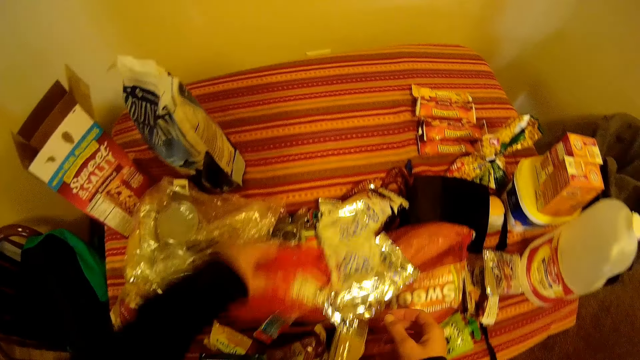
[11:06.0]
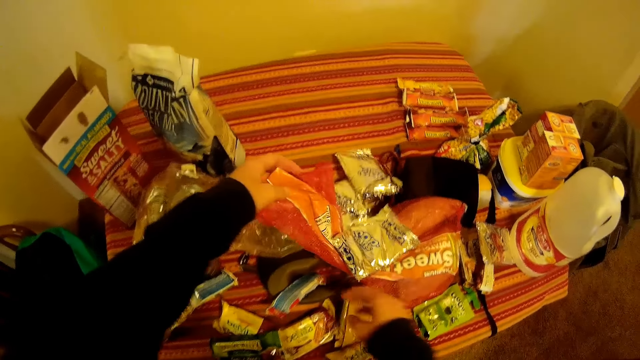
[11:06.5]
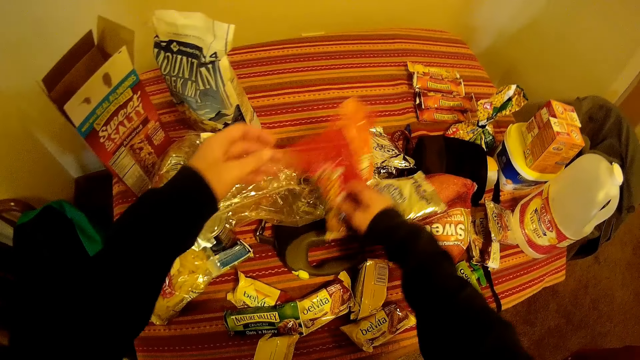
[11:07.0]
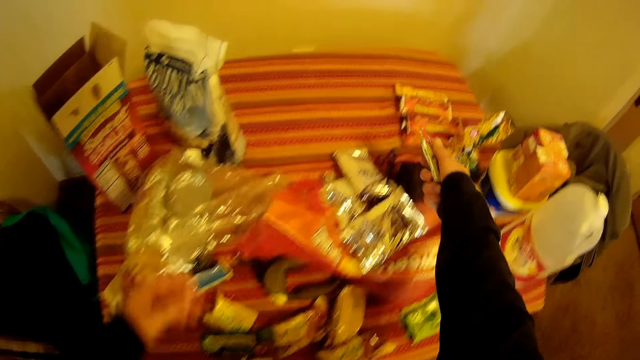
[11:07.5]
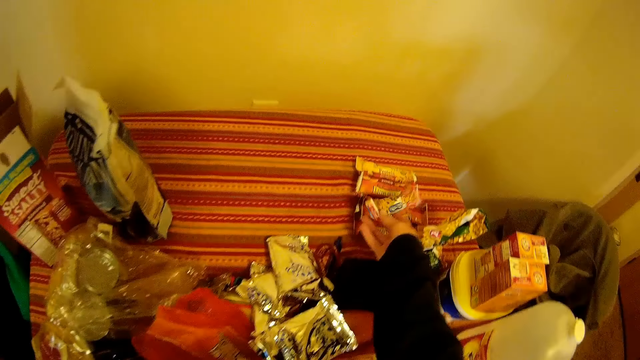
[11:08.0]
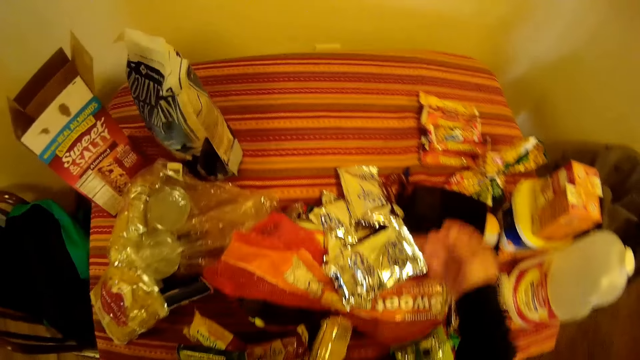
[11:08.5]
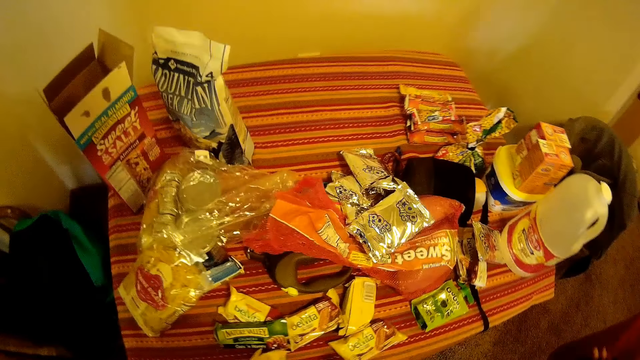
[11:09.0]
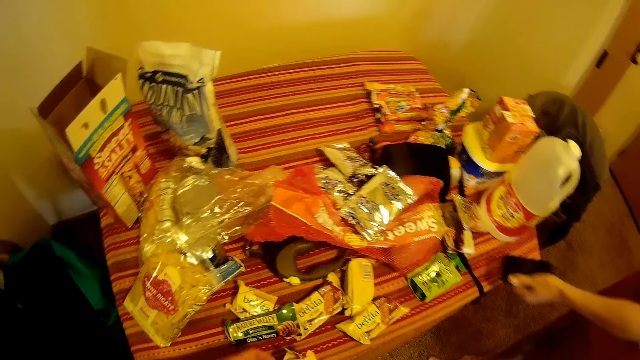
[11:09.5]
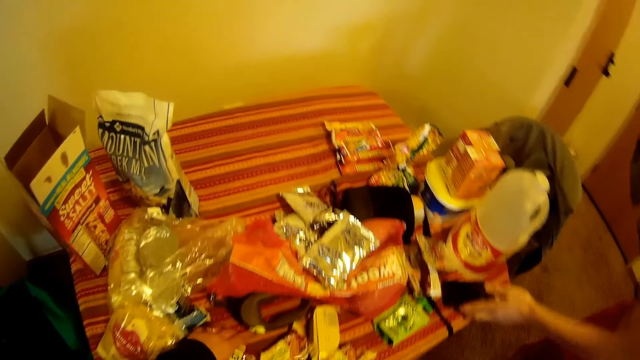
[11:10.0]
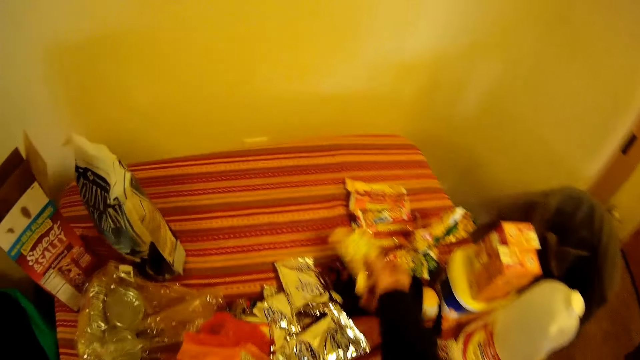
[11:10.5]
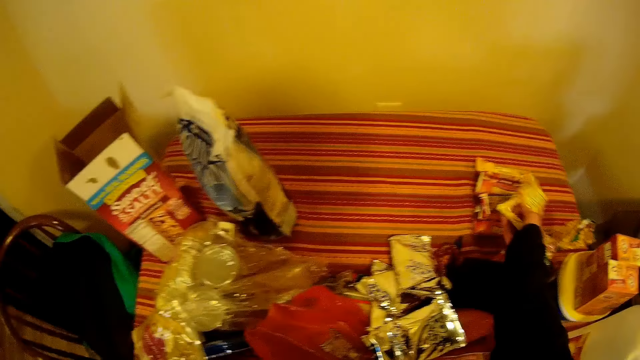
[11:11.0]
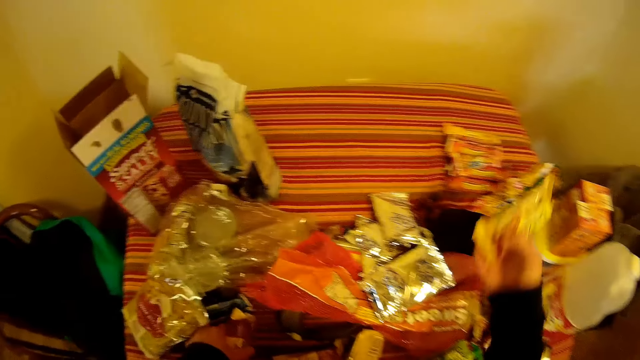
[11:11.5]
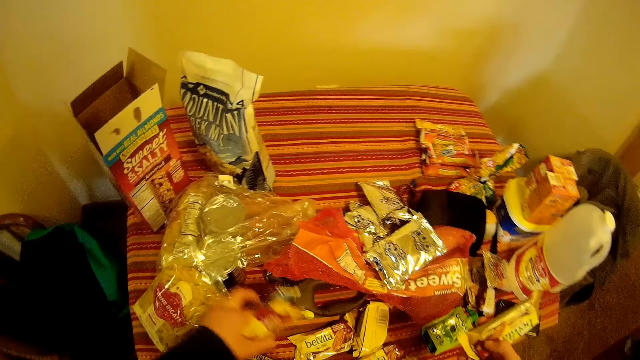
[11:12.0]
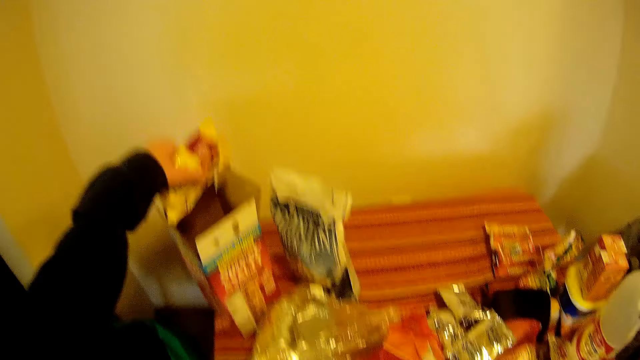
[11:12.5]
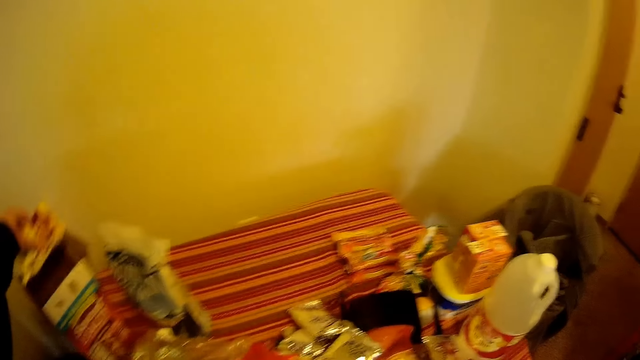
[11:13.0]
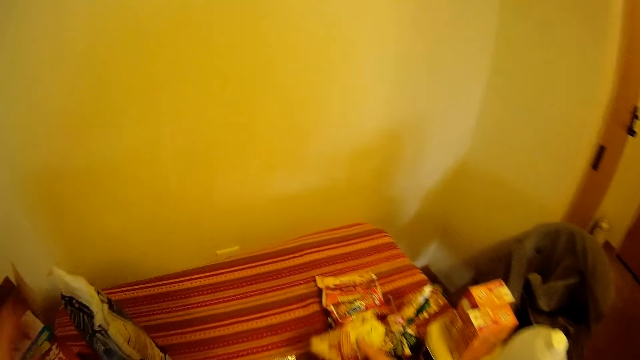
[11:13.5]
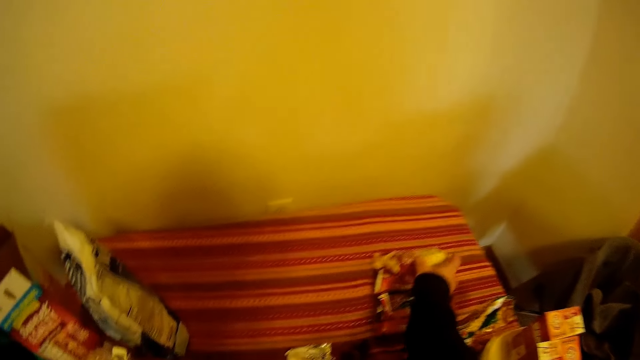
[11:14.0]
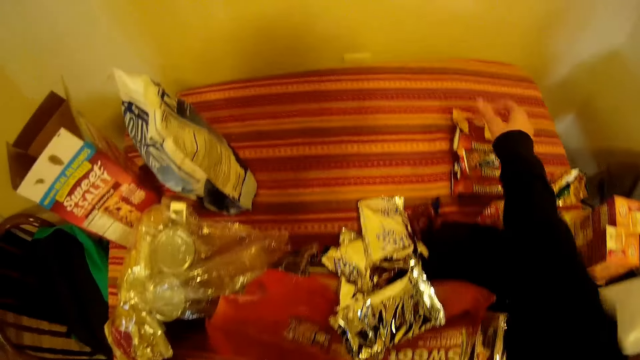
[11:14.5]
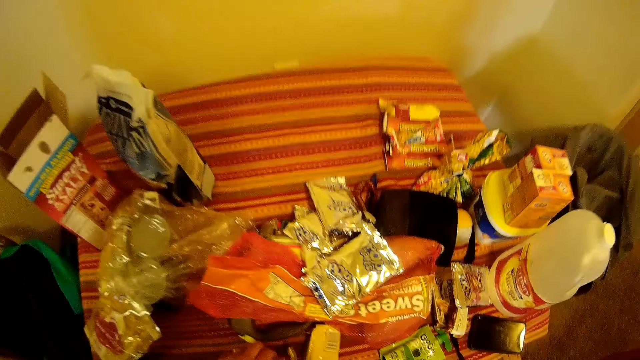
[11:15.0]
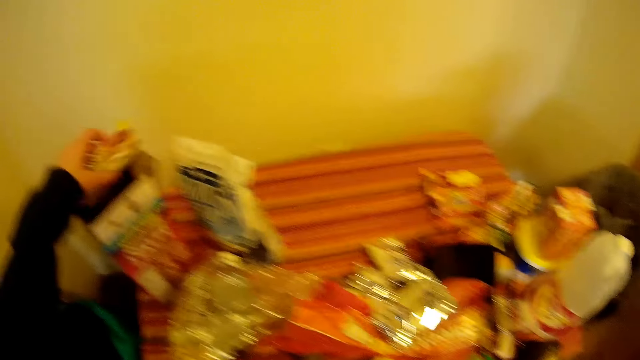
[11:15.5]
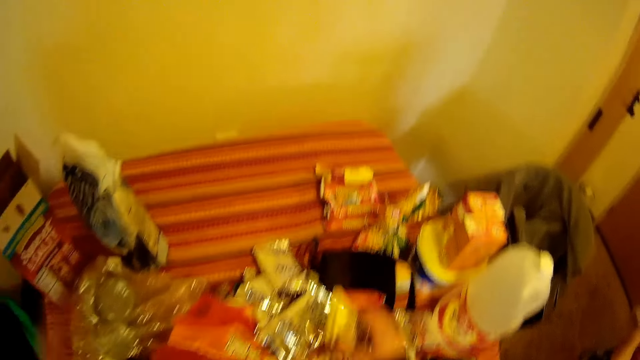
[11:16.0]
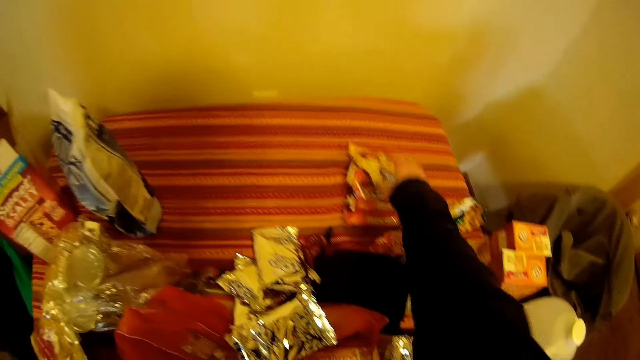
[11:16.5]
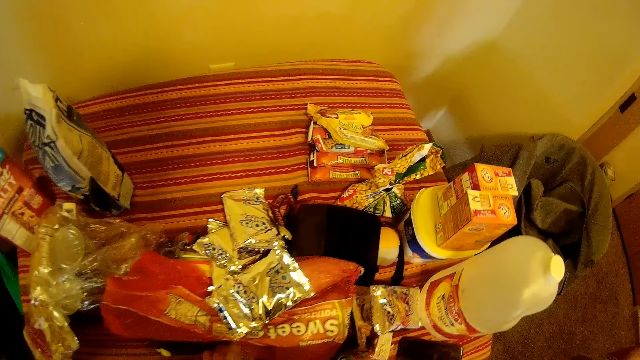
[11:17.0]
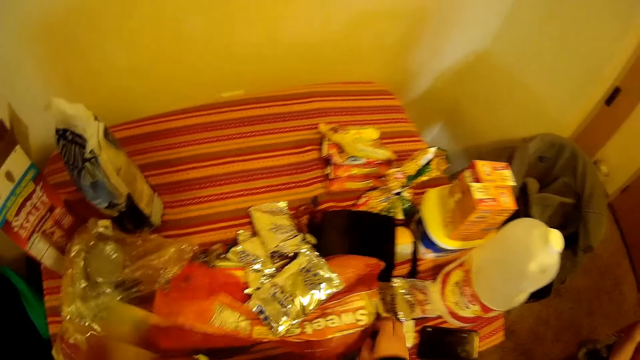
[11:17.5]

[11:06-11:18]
The camera wearer picks up another pack of cereal bars and drops the pack of cereal bars on the table. They pick up a pack of biscuits from the table. The flatmate drops the phone on the table. The camera wearer puts something on the table. They pick up packs of cereal bars from the table and drop the packs of cereal bars into the box of cereal bars. They drop the pack of biscuits on the table. They put something in the box. They put something on the table.

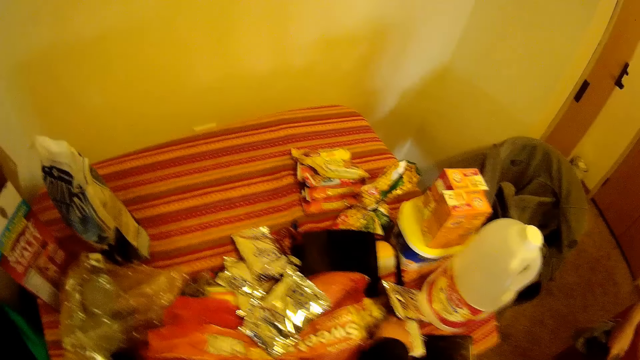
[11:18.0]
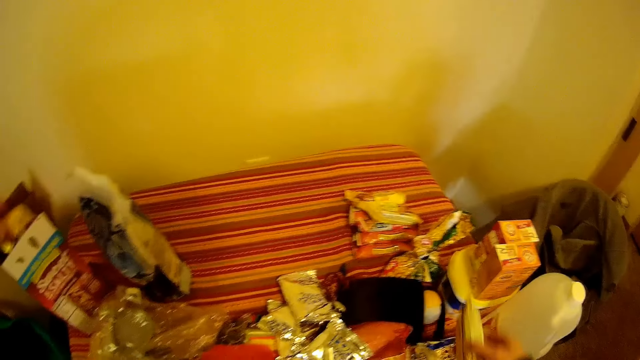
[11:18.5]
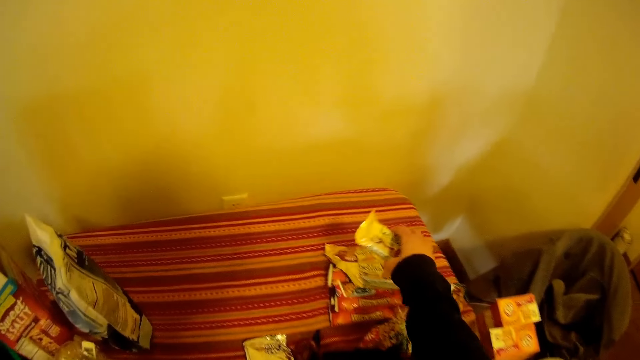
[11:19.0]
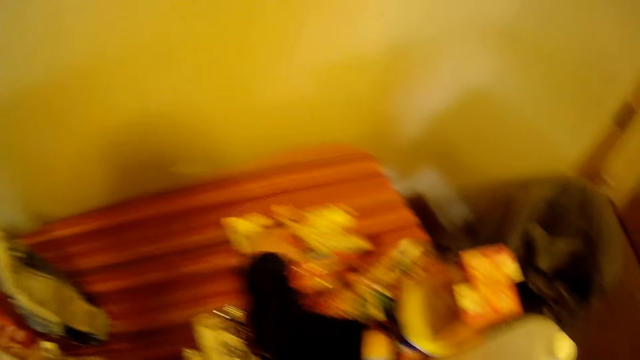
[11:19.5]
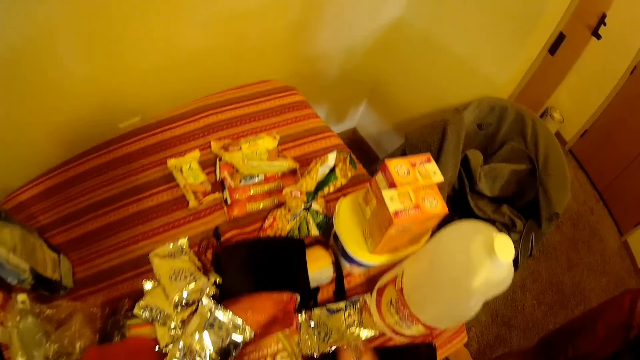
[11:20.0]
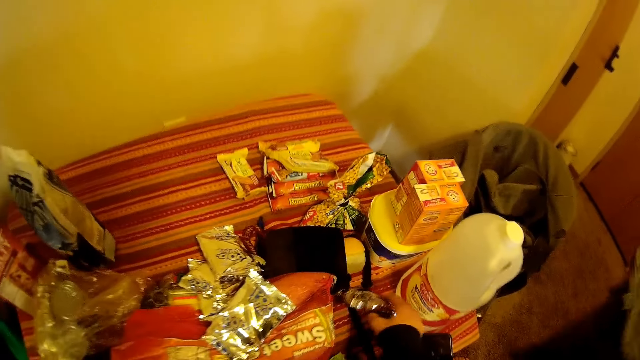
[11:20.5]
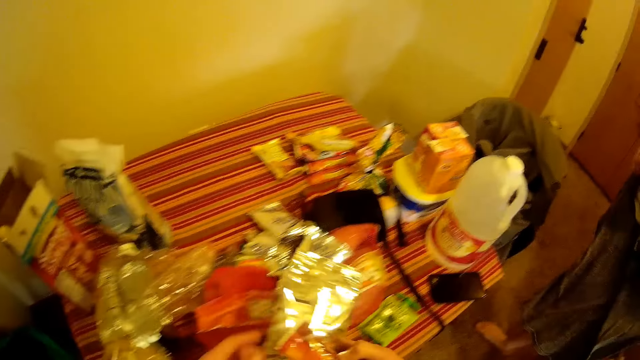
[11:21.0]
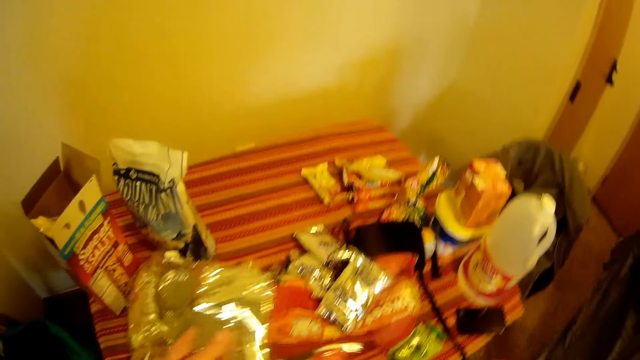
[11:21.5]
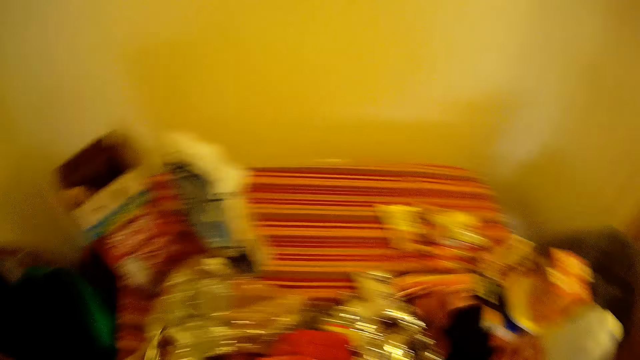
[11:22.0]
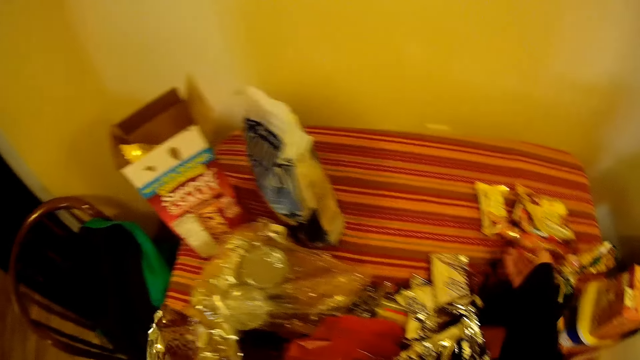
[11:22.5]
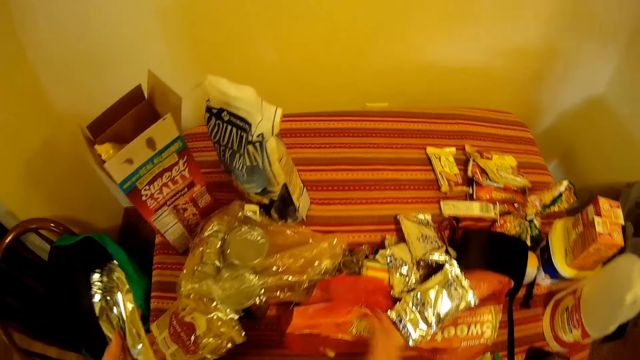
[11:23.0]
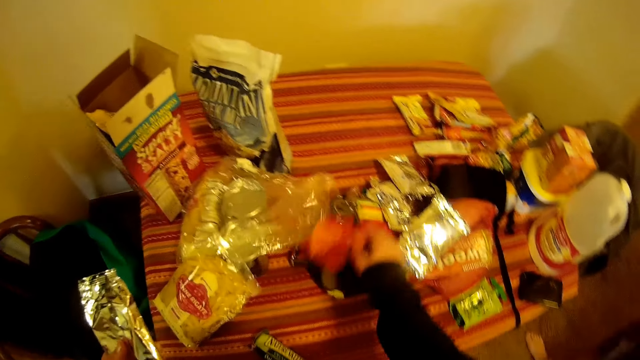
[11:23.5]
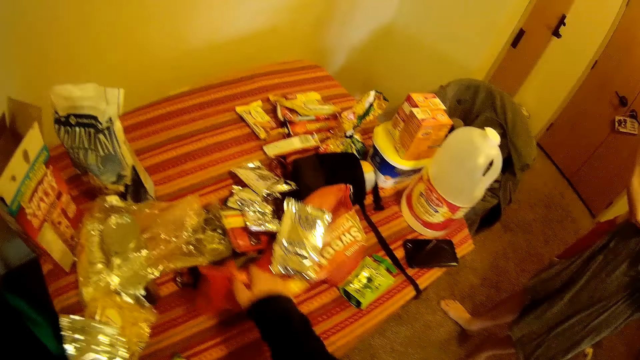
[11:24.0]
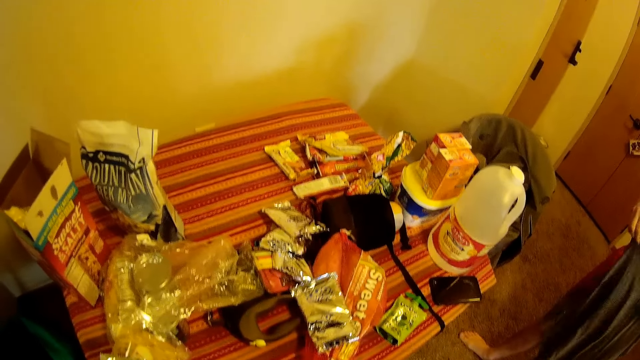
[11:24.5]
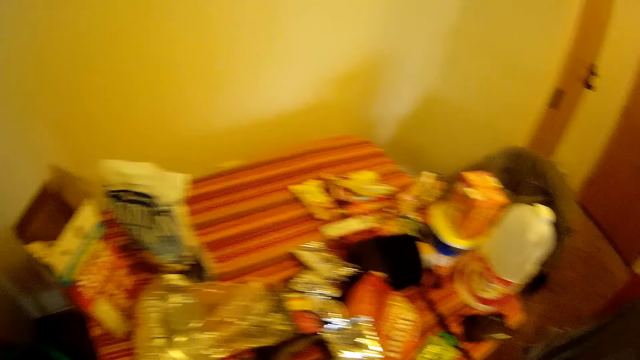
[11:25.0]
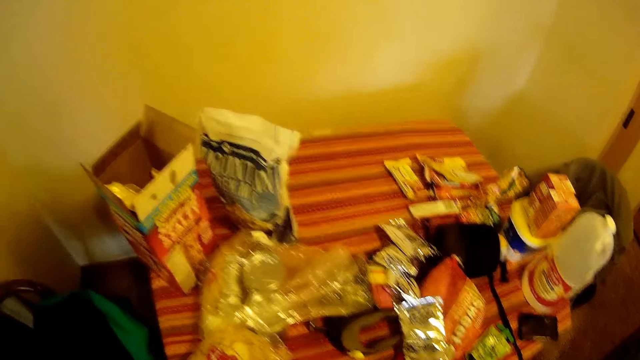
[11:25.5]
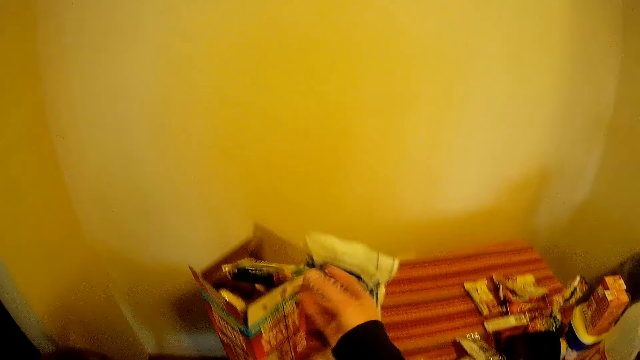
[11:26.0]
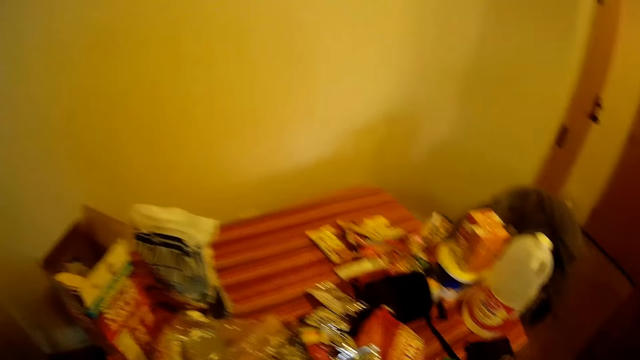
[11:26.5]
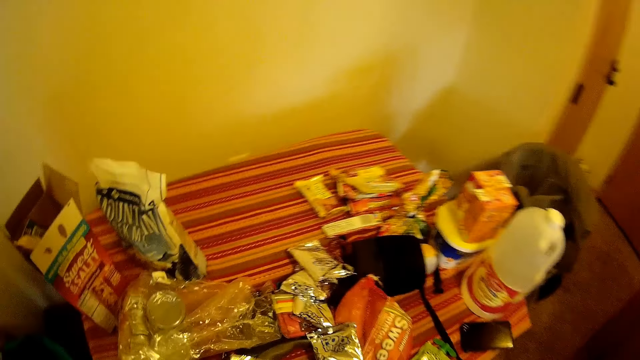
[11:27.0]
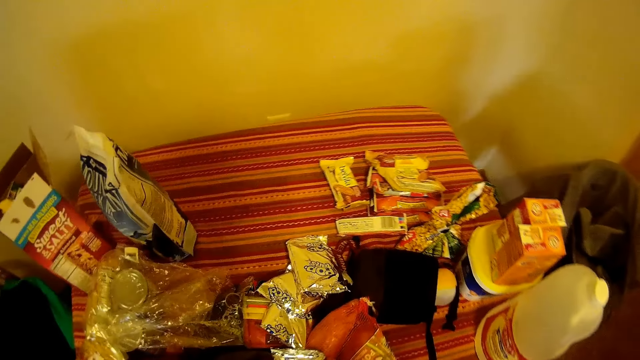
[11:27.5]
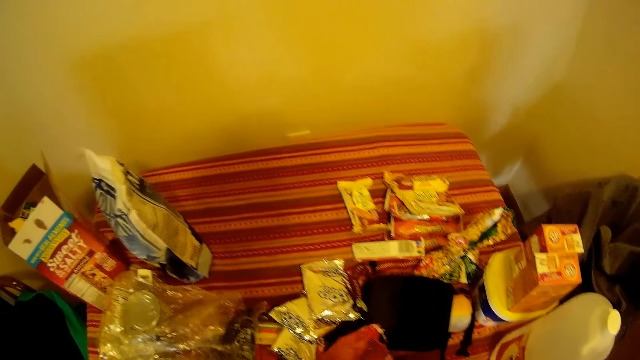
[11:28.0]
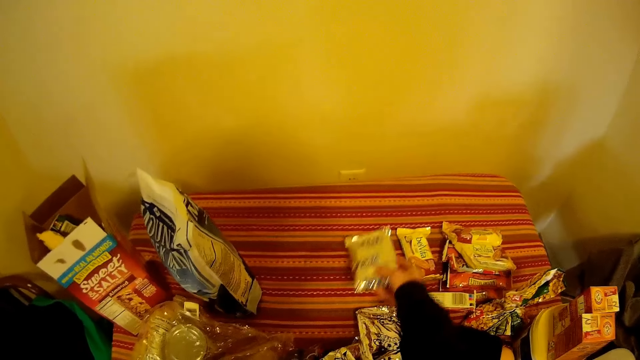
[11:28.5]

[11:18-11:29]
The camera wearer puts something in the box. They put something on the table. They pick up something. They put something on the table. They arrange packs of biscuits on the table. They move the carrier bag. They drop a pack of cereal bars into the box of cereal bars. They drop packs of cereal bars into the box of cereal bars. They pick up a pack of biscuits from the table. They put something on the table.
